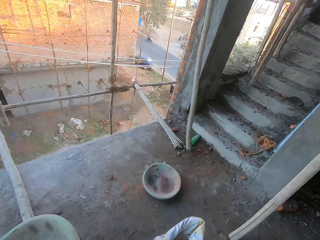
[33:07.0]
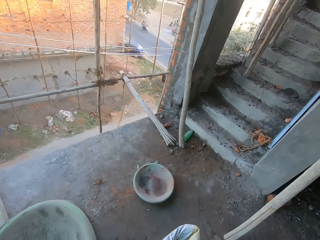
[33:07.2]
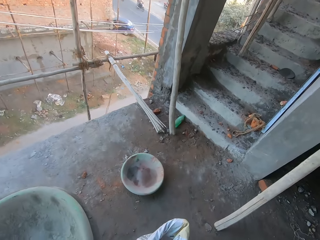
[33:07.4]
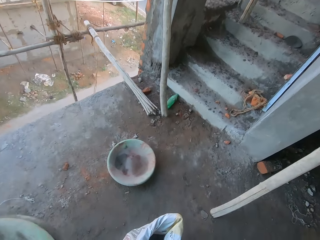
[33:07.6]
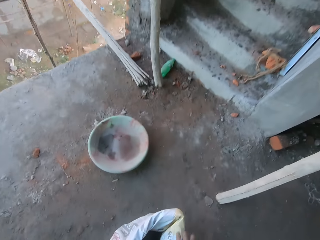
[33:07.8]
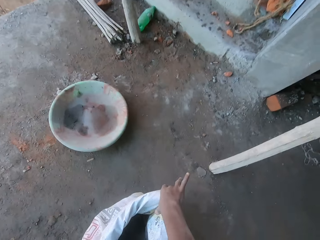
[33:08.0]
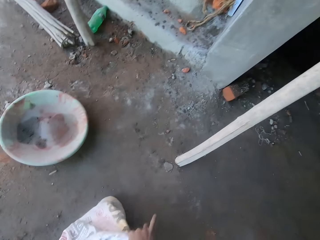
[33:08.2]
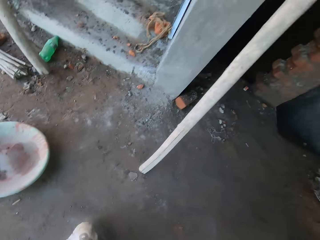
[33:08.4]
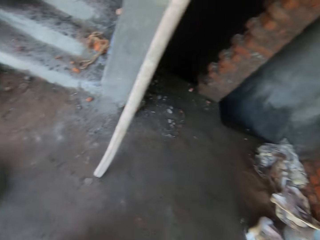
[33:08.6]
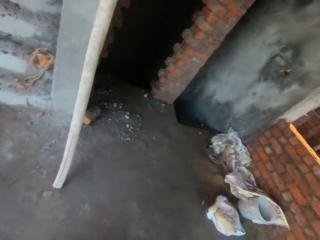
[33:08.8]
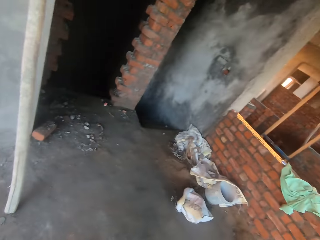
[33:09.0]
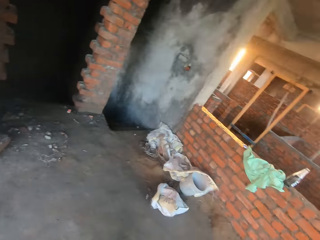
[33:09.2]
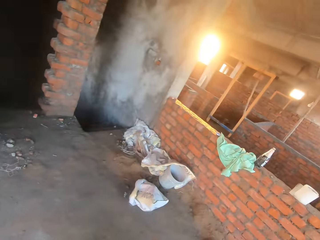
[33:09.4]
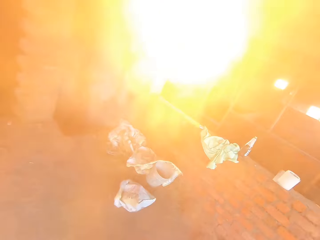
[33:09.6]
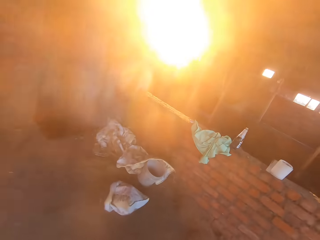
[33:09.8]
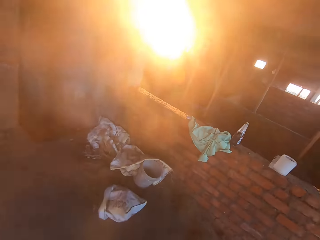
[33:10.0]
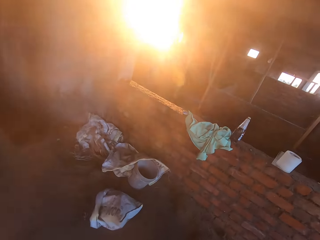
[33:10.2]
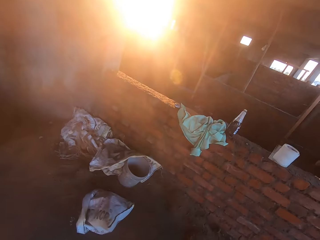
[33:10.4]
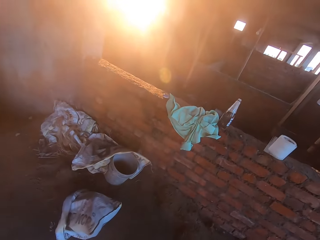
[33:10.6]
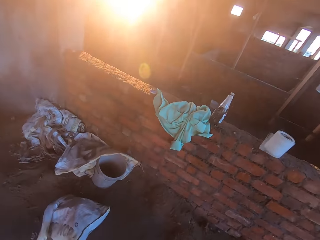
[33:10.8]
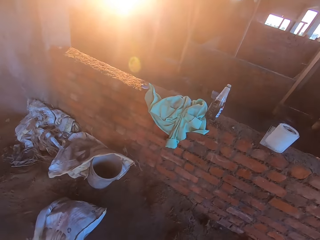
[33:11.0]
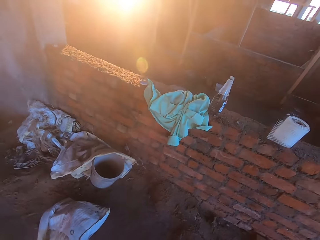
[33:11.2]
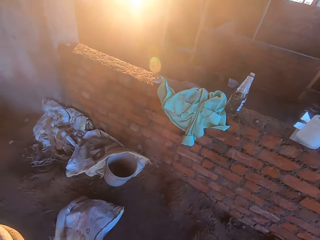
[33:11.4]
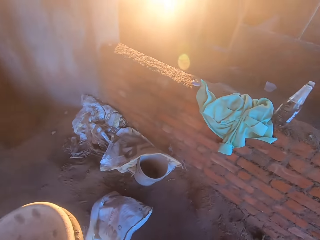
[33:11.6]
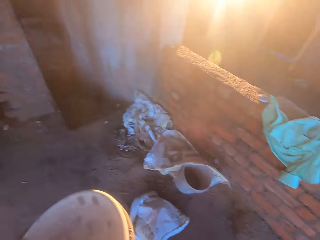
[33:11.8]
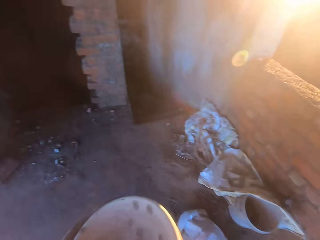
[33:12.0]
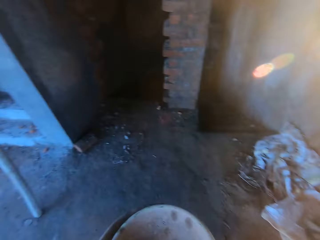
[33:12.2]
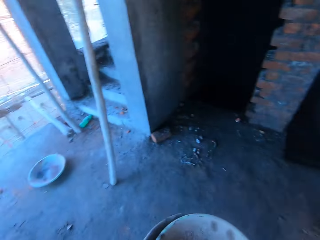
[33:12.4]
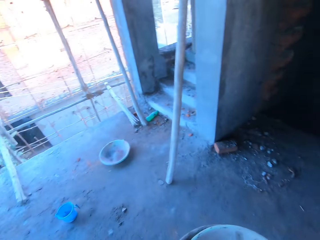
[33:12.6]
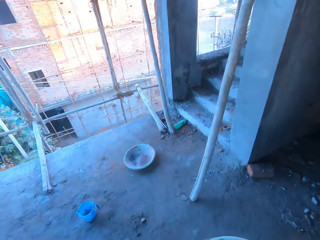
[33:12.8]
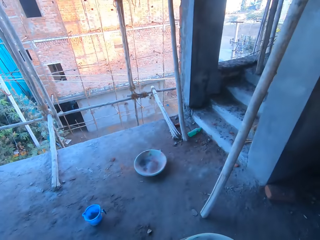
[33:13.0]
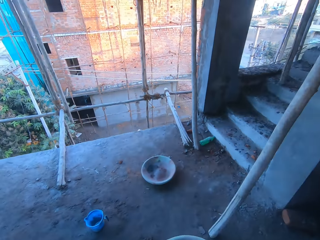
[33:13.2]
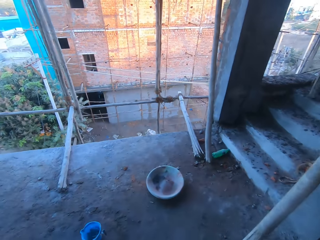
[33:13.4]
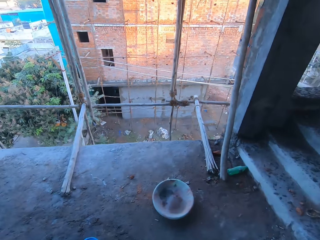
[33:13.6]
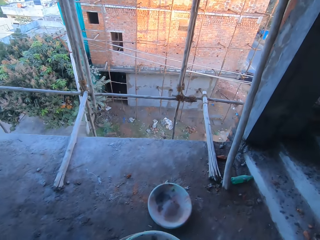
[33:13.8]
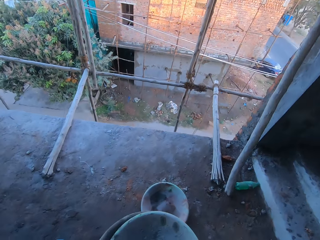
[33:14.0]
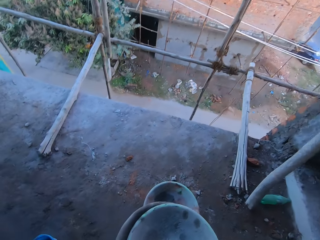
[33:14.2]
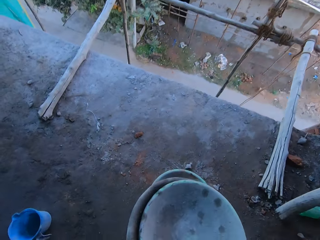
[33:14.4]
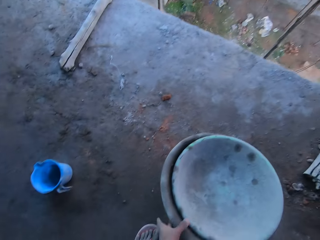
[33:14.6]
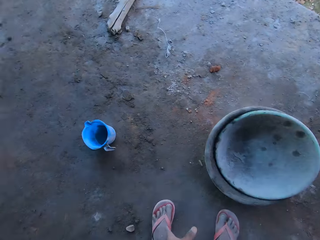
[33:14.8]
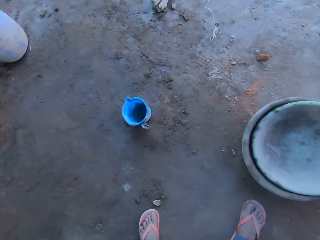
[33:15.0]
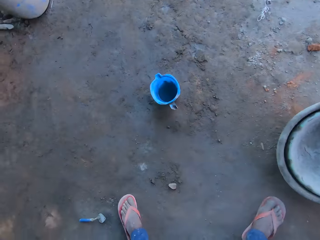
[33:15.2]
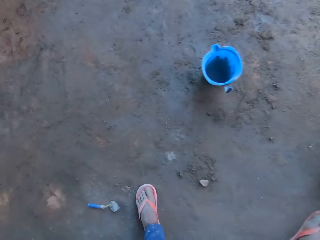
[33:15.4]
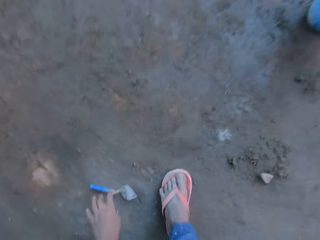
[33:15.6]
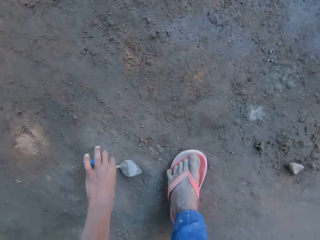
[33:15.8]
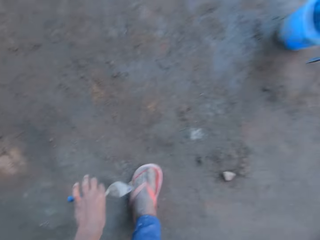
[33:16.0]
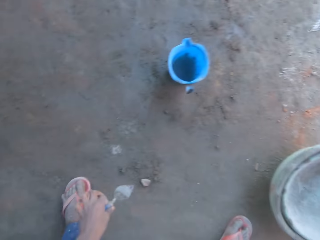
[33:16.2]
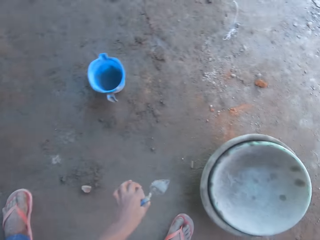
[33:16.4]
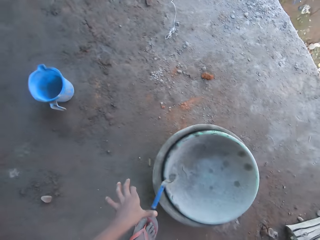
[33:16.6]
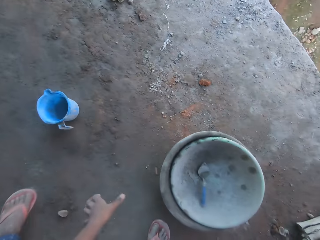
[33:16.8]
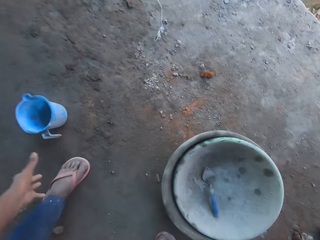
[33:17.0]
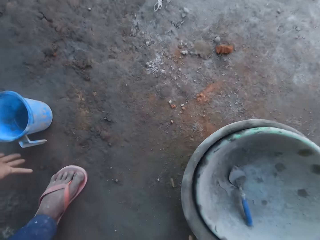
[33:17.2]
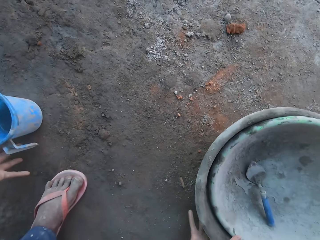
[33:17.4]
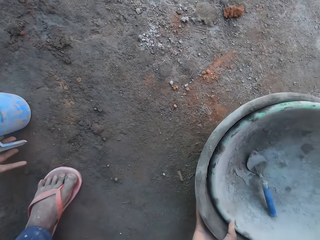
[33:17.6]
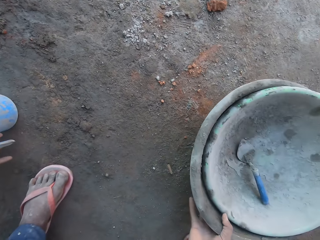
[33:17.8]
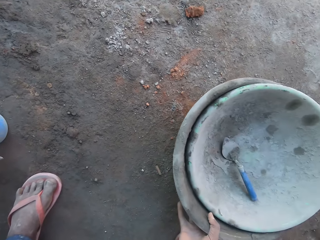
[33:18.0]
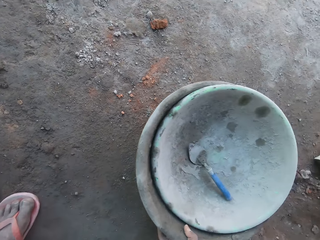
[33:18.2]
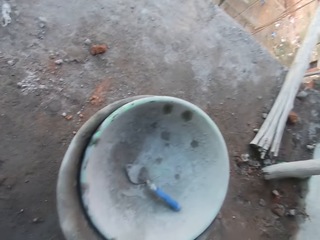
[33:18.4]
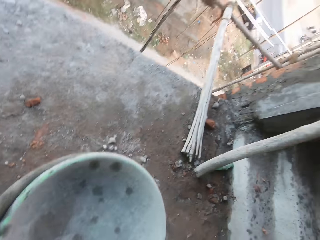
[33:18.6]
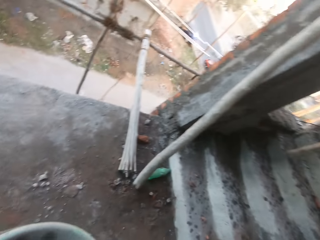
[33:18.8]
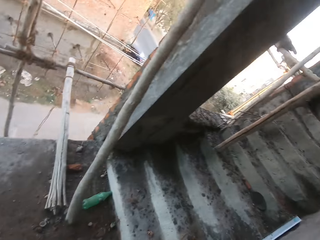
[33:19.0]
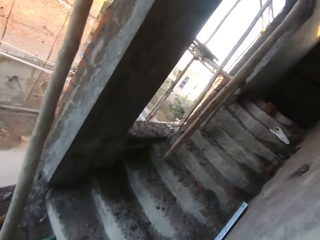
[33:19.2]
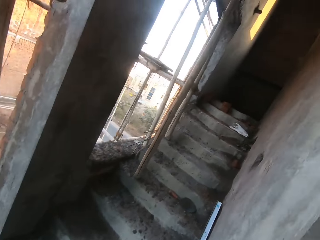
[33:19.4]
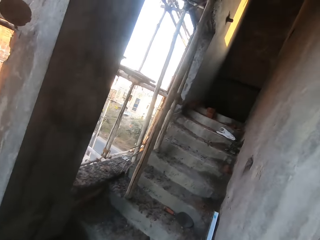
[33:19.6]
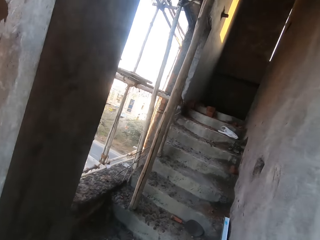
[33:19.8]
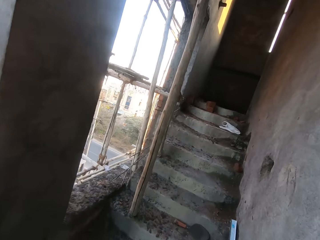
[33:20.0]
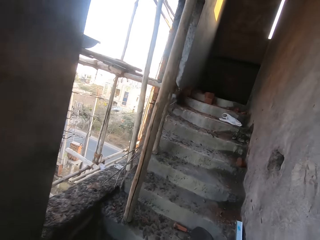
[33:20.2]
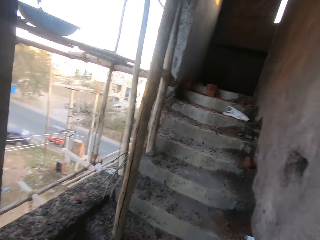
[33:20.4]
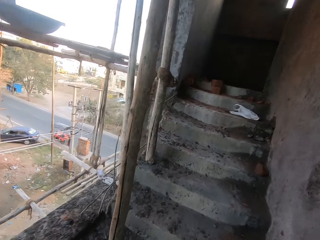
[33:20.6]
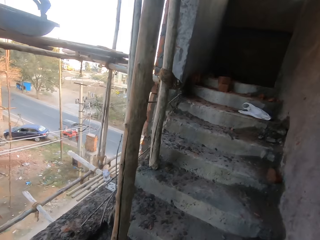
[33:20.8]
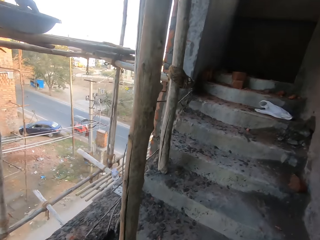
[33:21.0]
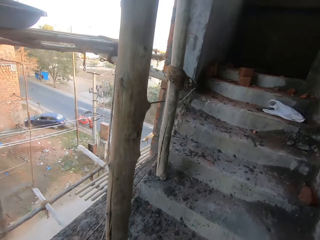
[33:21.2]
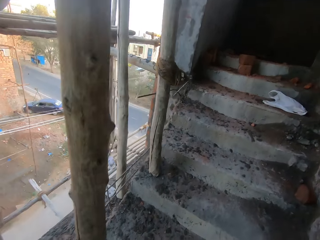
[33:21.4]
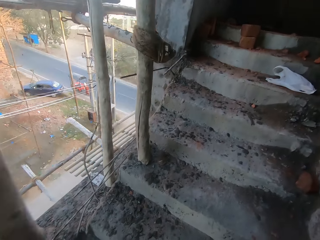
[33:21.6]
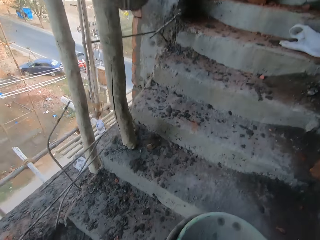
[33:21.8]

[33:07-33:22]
The camera wearer takes the polythene bag from the ground with his right hand. He walks around, turns around and walks around. He drops the cement bowls in a cement bowl on the ground with his left hand. He takes a hand trowel from the ground with his left hand. He drops the hand trowel in the cement bowl with his left hand. He takes a cup from the ground with his left hand. He lifts the cement bowls from the ground with his right hand. He walks up the stairs. A man gathers cement in a cement bowl on a bamboo with the hand trowel in his right hand.

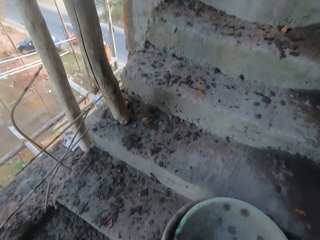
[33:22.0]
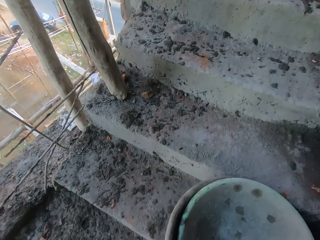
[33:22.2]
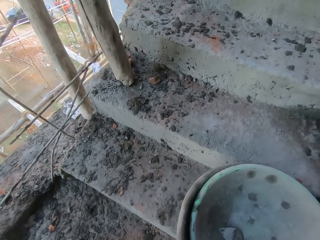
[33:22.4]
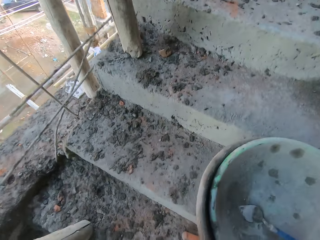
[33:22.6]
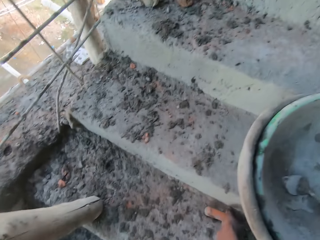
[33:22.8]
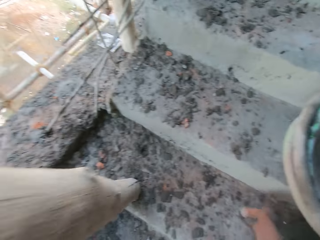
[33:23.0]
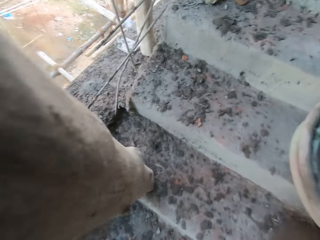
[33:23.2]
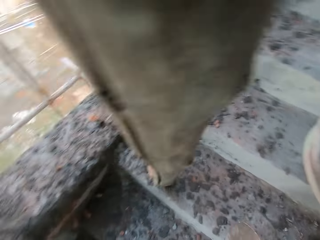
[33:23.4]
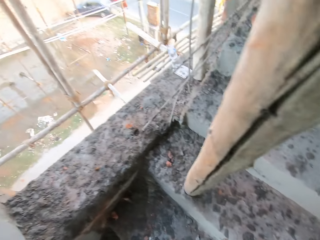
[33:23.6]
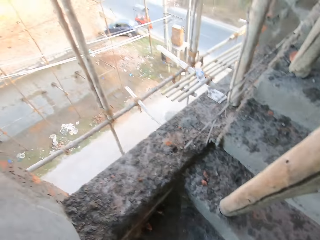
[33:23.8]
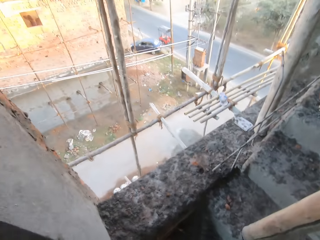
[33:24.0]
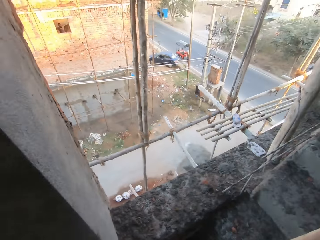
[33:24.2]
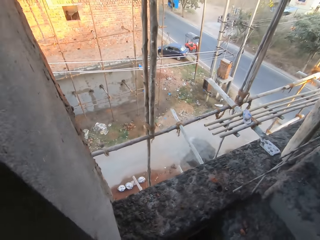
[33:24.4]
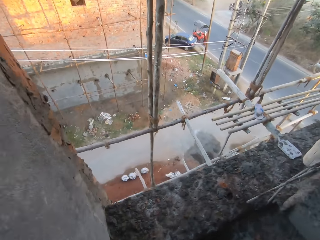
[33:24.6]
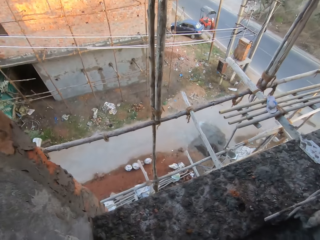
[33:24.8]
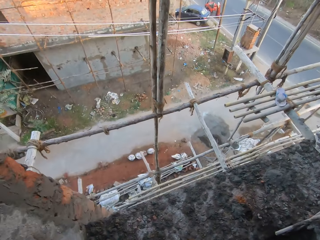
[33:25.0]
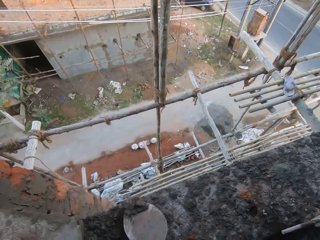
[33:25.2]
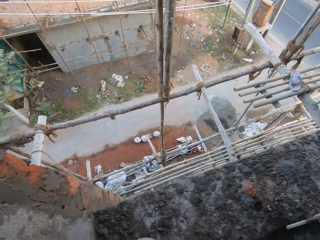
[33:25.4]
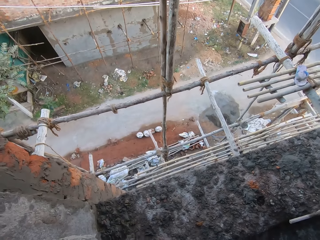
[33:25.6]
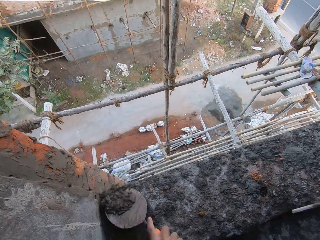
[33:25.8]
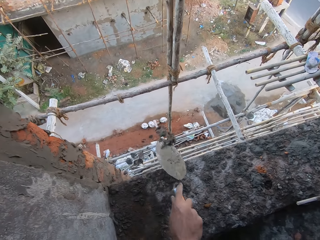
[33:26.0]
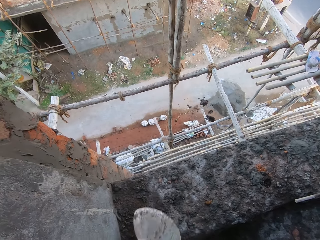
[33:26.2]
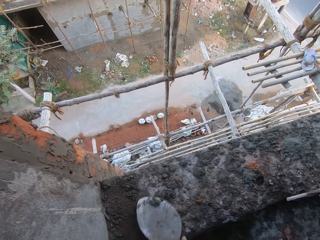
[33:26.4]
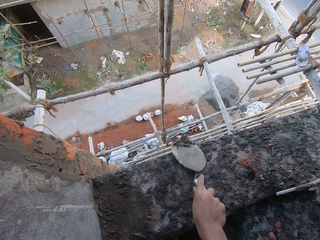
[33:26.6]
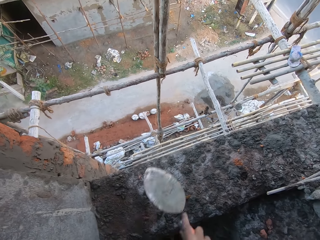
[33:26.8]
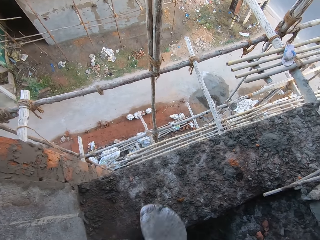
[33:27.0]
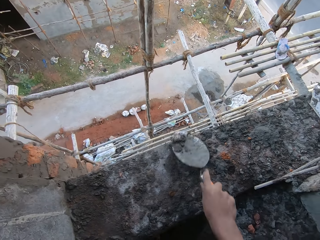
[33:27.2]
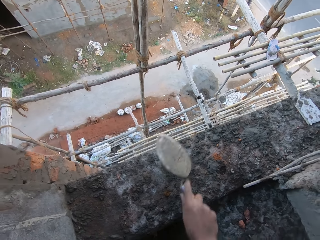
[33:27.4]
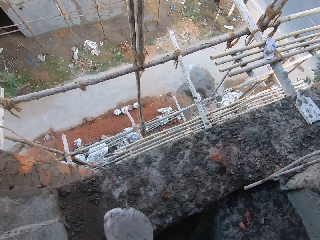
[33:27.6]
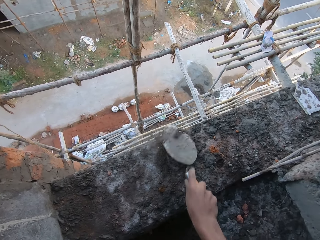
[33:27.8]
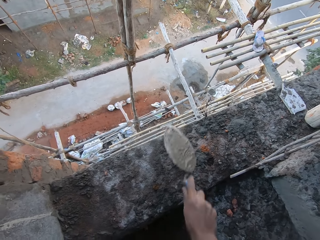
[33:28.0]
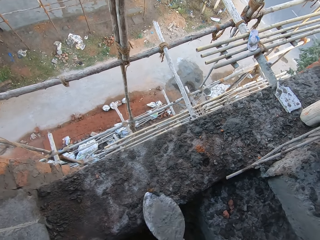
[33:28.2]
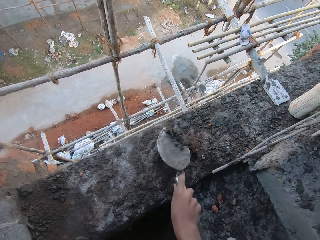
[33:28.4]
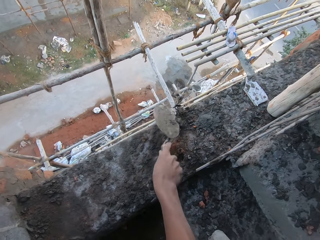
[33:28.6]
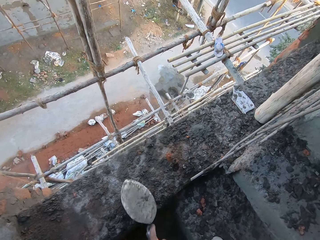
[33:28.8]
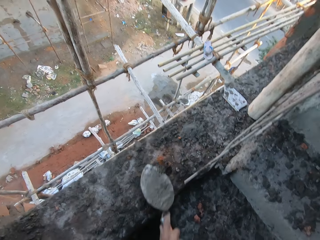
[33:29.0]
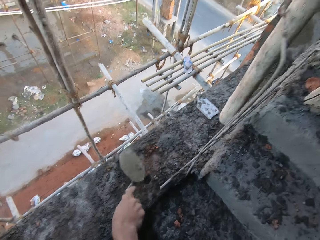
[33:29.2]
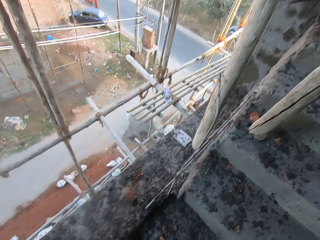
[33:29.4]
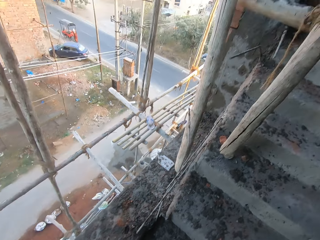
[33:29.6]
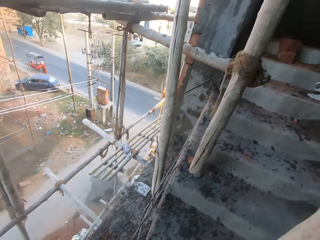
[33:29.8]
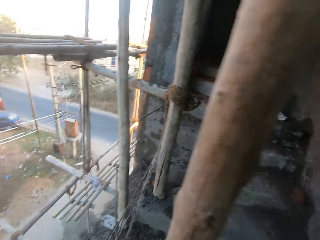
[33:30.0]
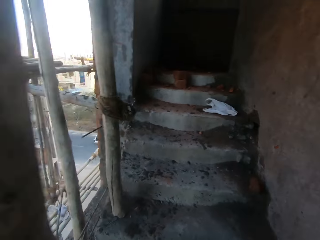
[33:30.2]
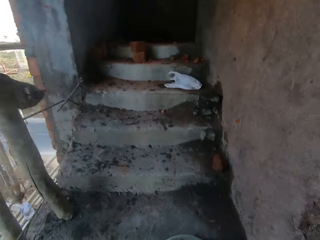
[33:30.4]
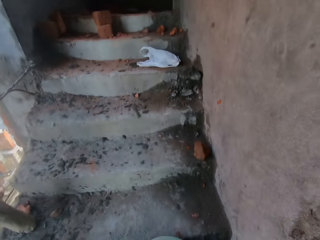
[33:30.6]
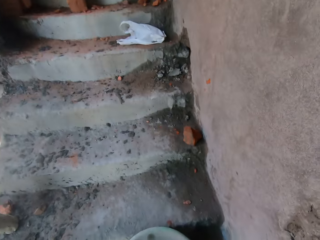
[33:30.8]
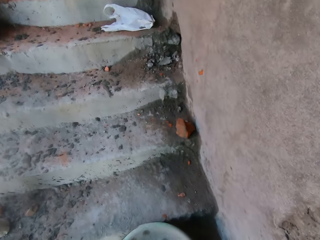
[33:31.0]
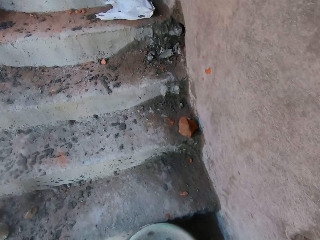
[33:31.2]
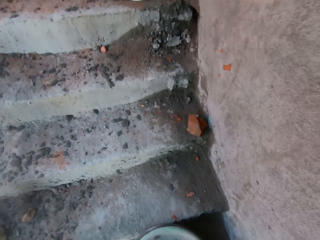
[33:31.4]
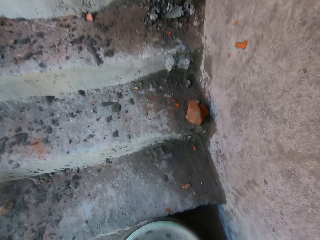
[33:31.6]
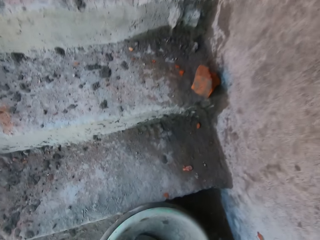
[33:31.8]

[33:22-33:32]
The camera wearer places the cement bowls on the stair with his right hand. He picks up a masonry brick trowel or hand trowel from the stairs. He scrapes off cement from a pavement with the hand trowel in his right hand. The man converses with the camera wearer. The camera wearer turns around.
